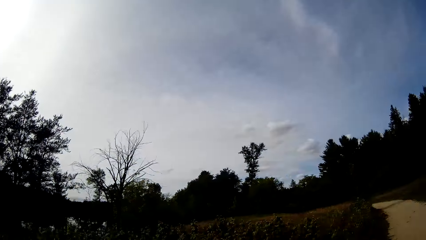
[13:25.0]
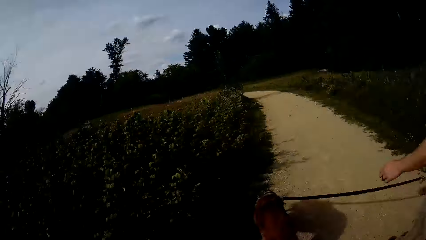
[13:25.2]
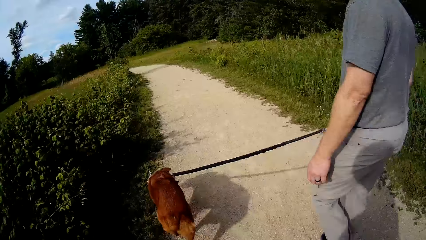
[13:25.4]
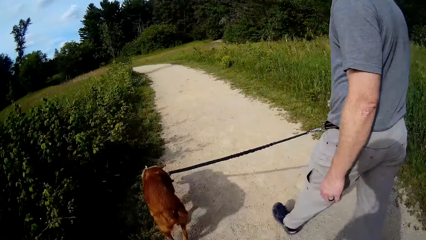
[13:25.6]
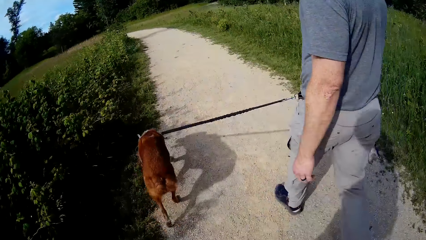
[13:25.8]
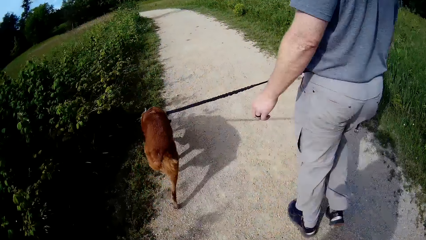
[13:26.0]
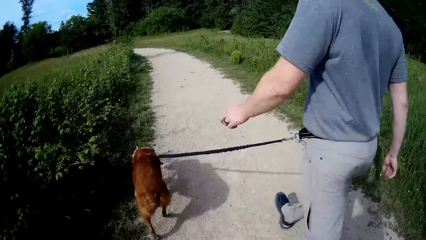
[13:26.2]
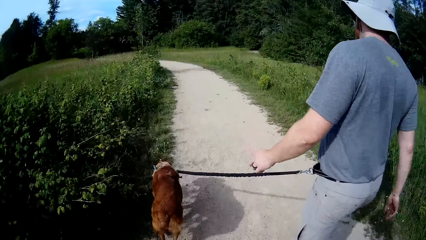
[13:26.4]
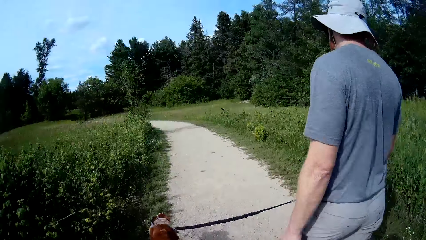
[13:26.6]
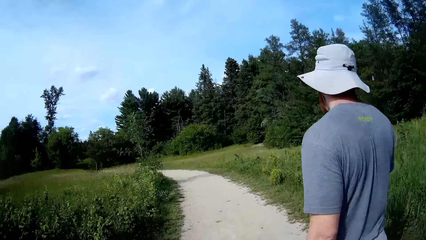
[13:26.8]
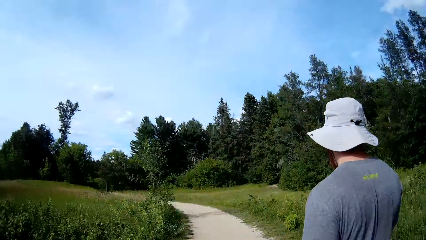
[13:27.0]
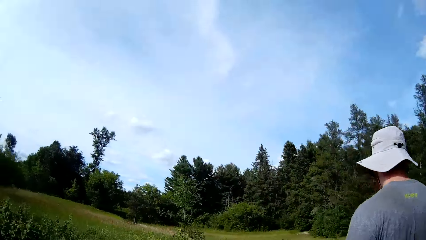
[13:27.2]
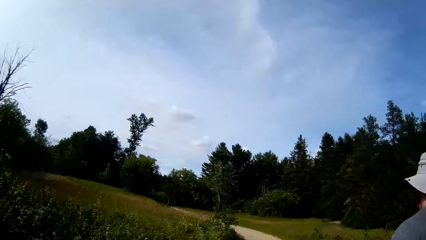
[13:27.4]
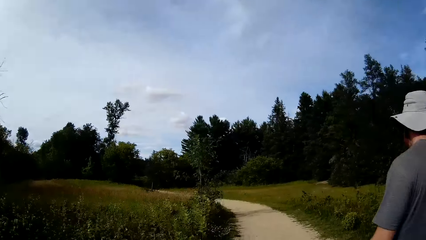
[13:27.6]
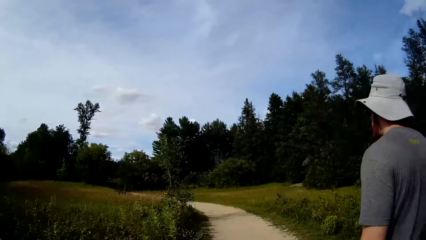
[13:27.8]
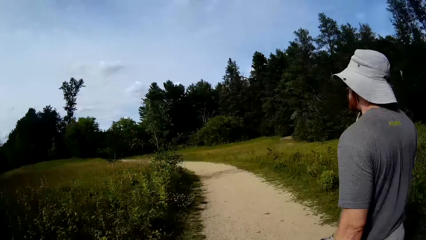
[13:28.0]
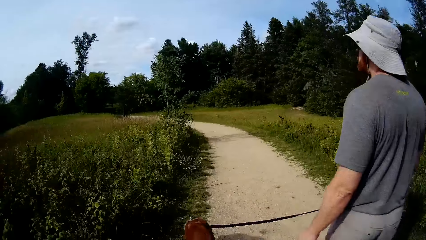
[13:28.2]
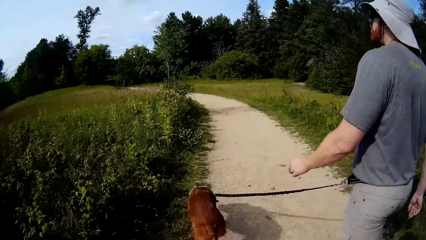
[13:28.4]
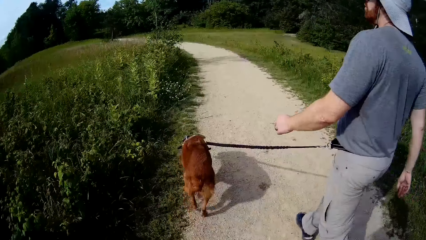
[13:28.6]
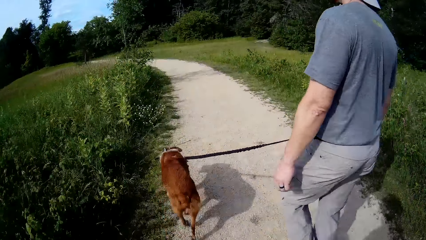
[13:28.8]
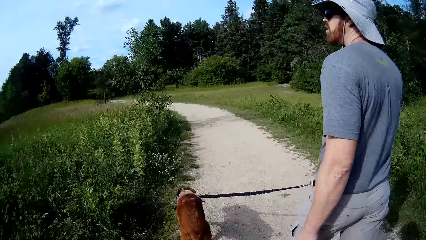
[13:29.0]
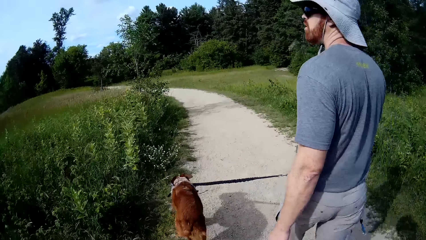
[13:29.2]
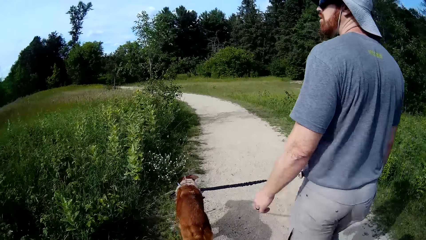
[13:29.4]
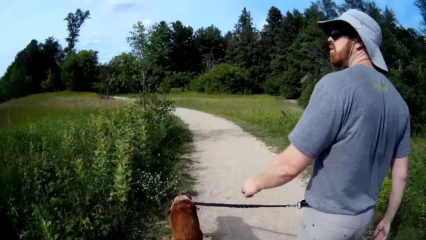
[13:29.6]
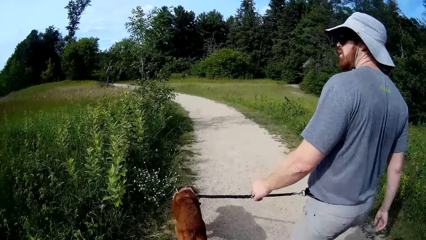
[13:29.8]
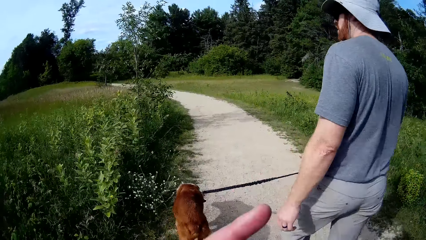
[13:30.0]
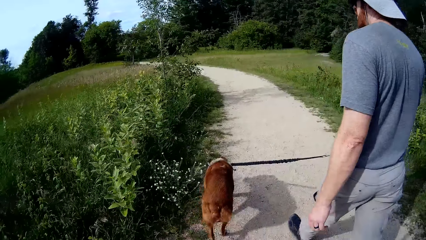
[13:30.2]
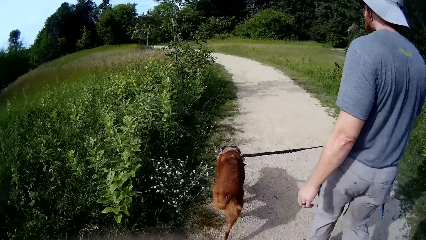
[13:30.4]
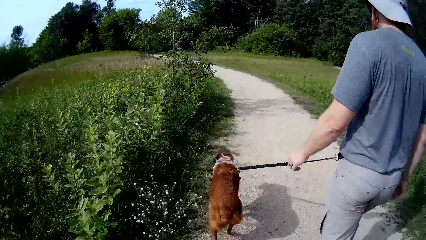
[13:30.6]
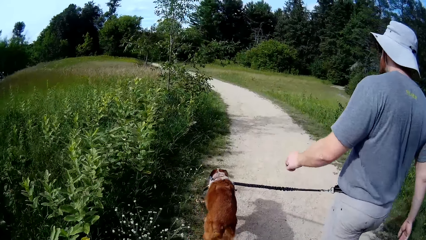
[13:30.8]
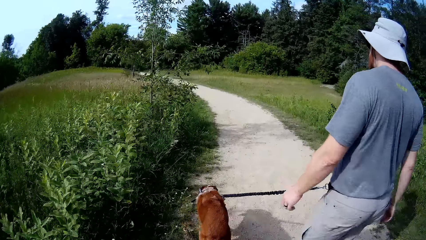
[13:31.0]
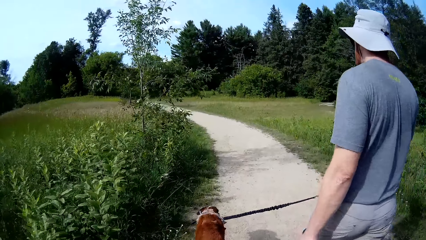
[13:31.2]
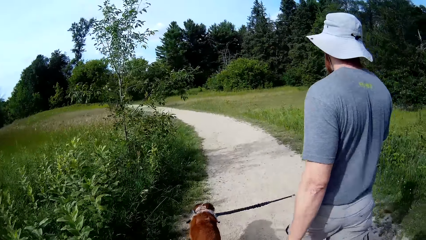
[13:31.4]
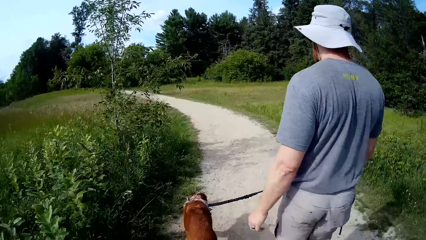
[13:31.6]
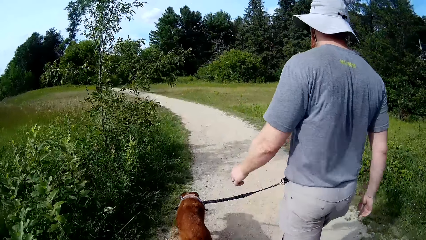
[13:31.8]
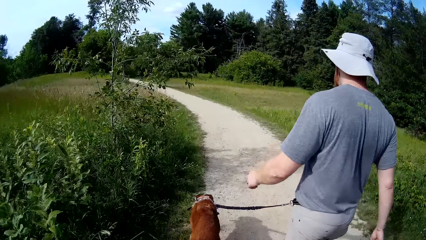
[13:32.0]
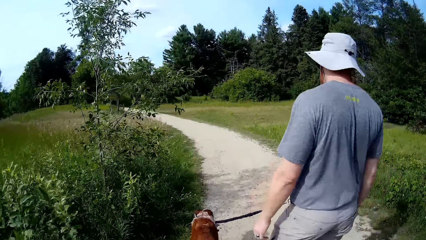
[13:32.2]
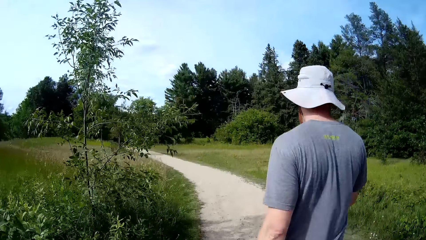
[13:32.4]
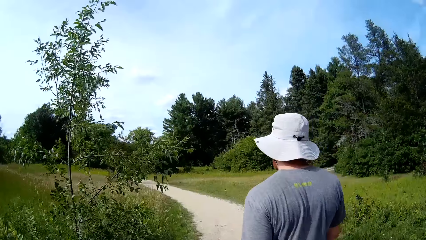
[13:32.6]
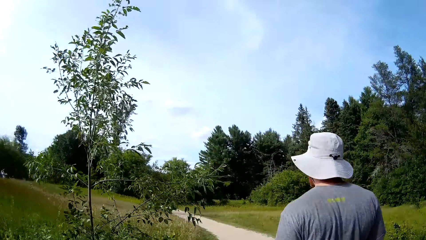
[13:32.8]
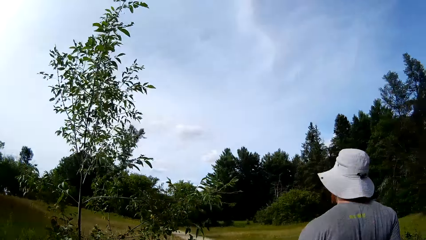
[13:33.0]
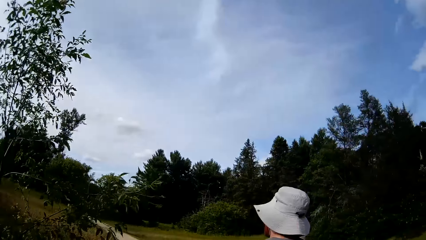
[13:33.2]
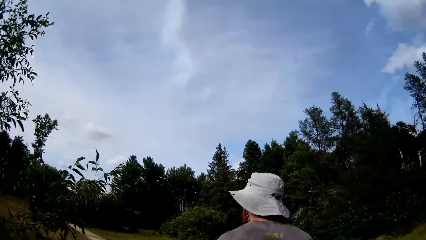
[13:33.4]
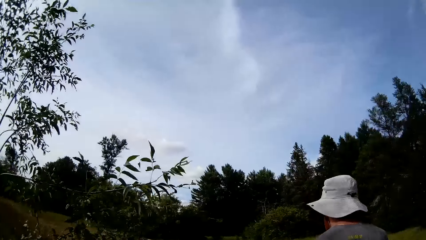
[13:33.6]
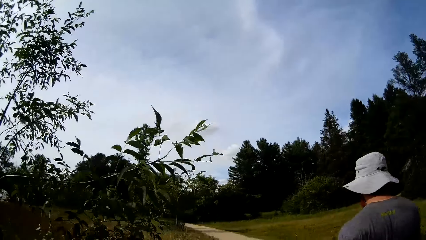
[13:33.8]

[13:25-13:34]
A man walks with a dog.

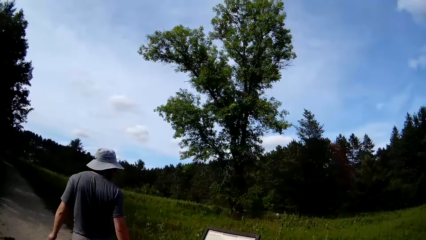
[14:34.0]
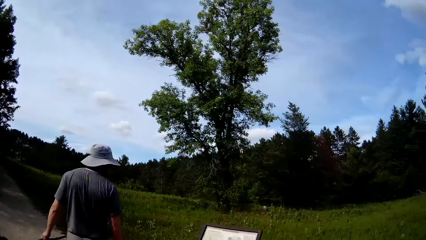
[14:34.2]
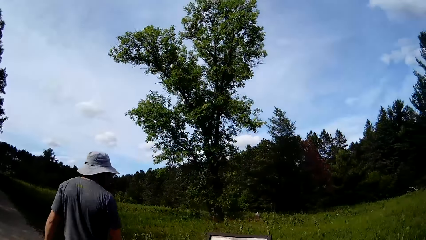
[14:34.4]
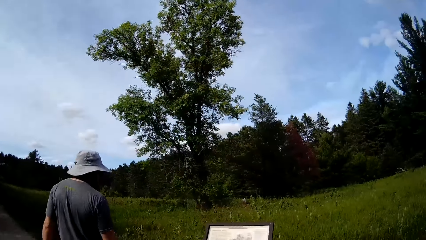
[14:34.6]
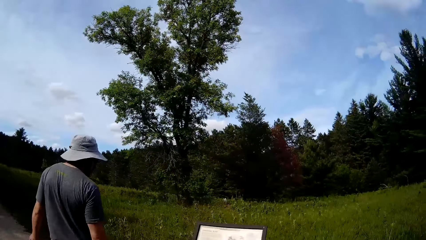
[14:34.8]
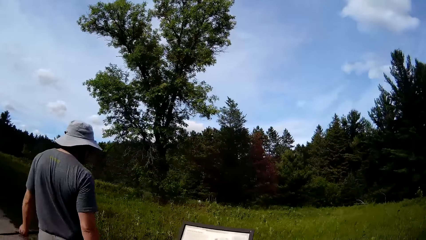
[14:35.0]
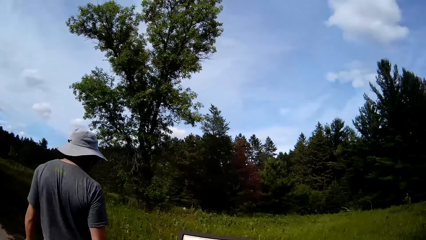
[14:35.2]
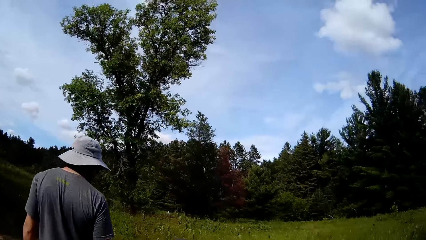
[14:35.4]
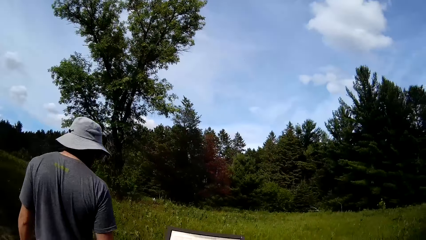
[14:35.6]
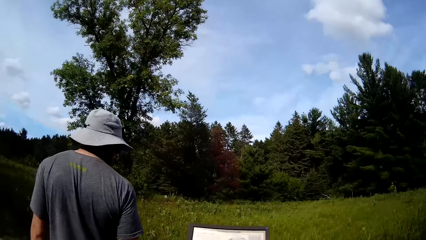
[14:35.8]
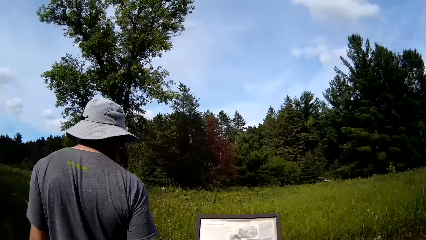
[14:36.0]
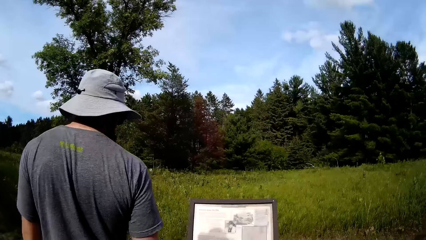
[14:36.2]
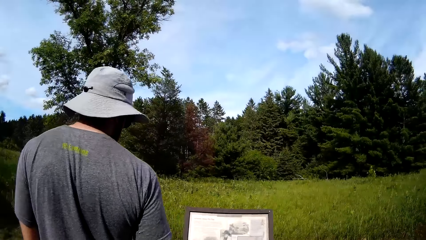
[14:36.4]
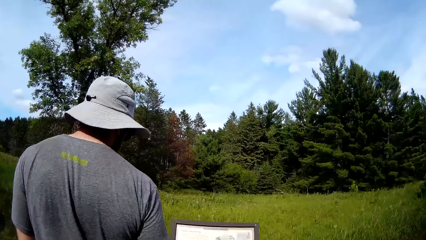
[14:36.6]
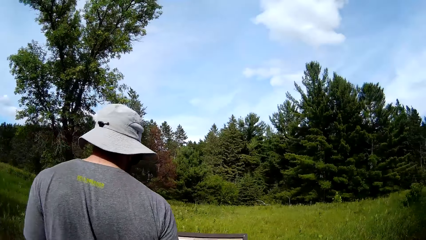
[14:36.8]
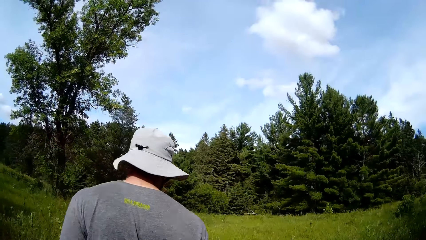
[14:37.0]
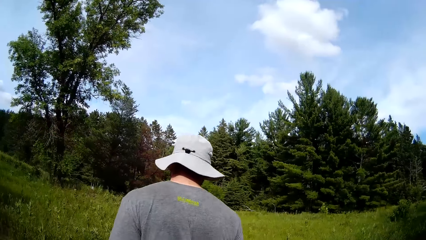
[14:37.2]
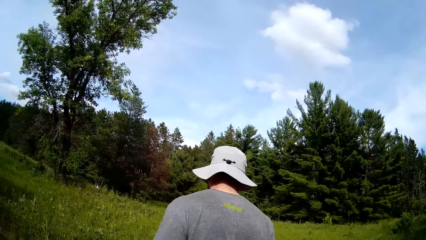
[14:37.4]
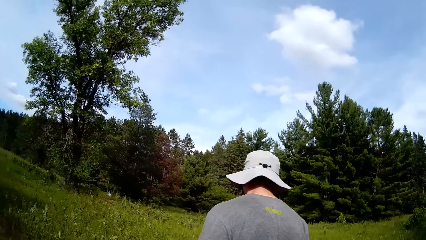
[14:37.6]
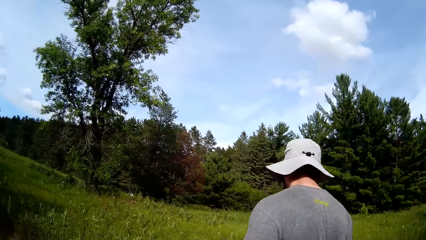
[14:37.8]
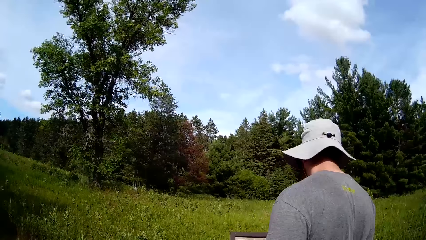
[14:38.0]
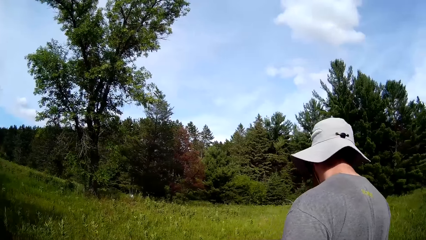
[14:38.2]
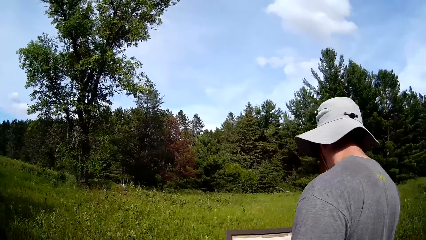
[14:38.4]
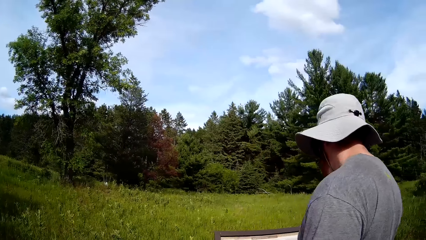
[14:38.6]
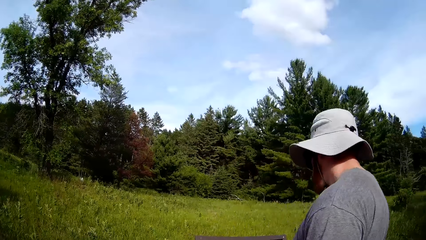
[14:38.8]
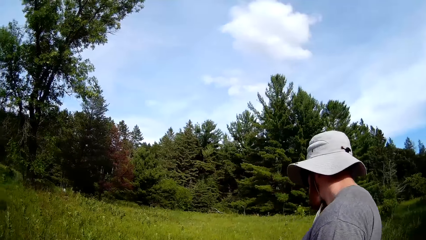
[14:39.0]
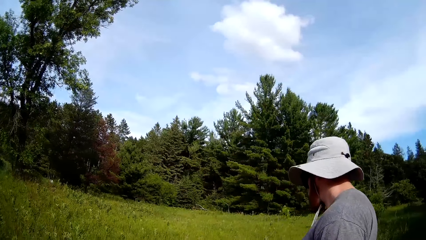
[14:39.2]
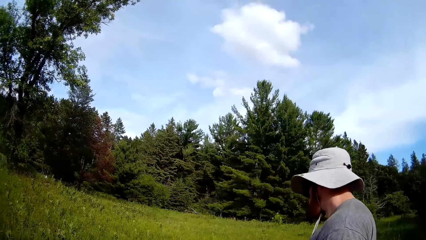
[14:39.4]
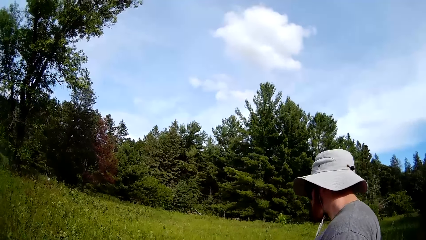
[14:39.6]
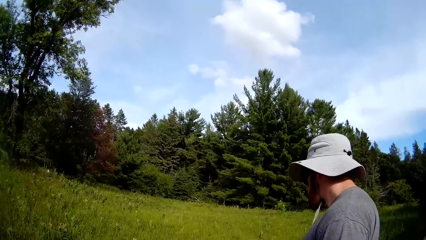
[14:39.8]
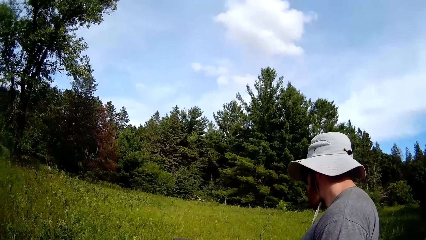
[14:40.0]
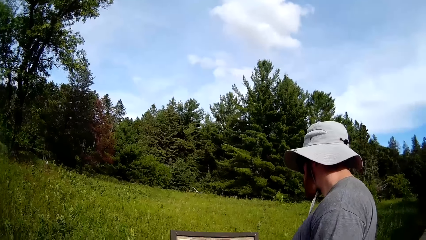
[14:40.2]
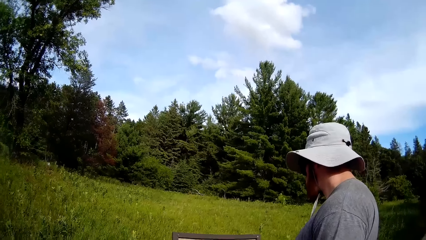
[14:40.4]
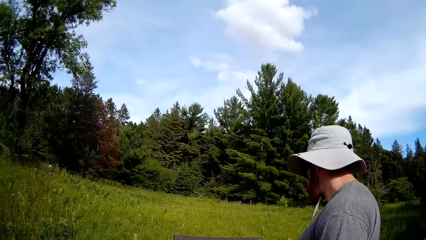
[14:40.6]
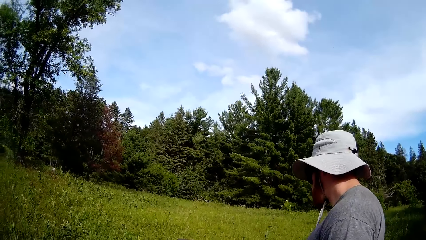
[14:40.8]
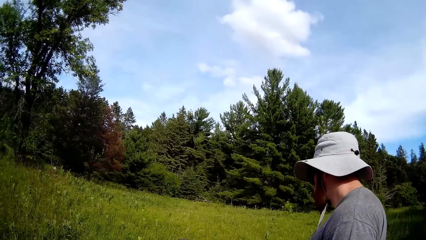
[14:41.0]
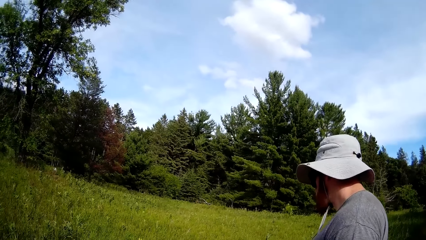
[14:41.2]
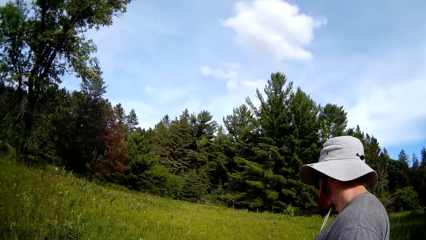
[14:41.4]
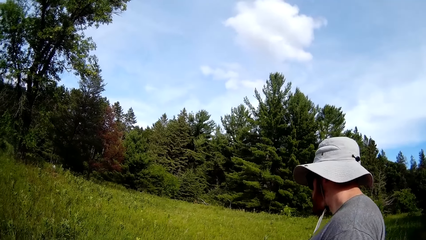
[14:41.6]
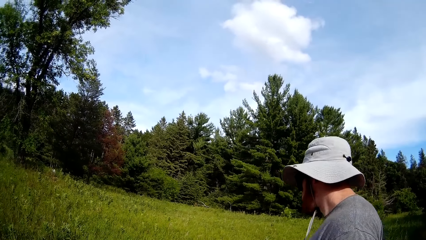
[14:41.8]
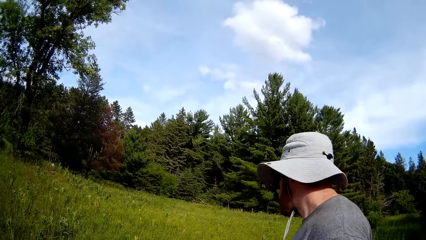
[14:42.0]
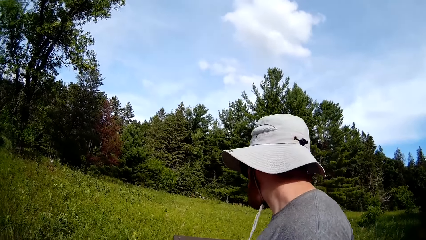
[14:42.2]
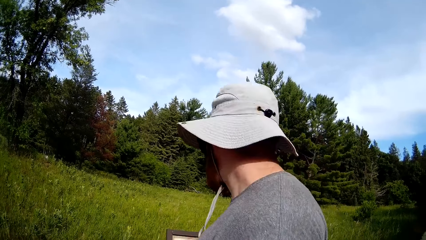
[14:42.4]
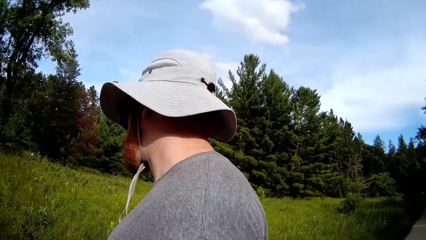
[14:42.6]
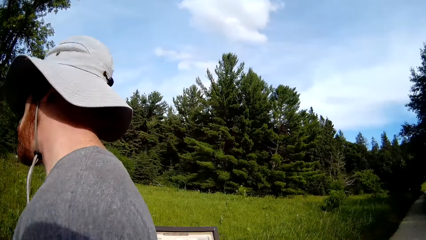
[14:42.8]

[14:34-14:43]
The camera wearer stops on the road with a man with a dog. The man reads a signpost.
